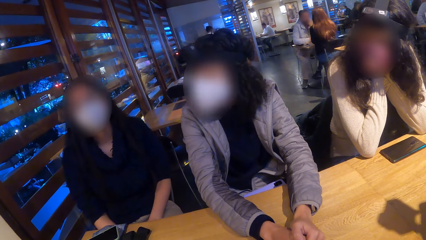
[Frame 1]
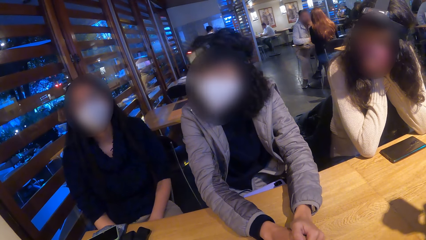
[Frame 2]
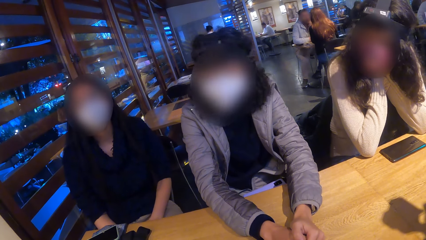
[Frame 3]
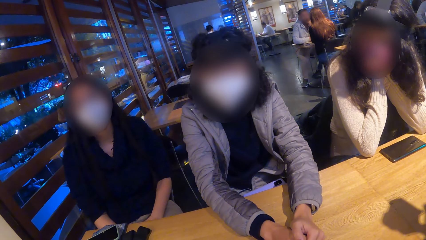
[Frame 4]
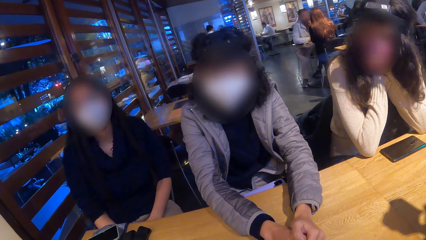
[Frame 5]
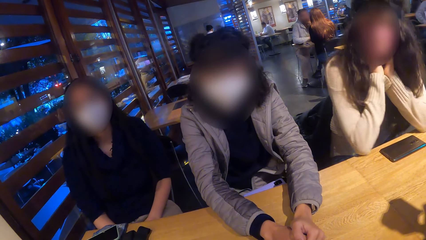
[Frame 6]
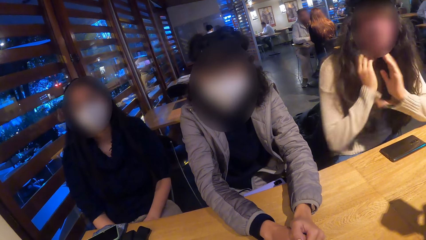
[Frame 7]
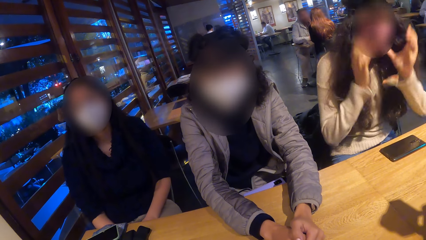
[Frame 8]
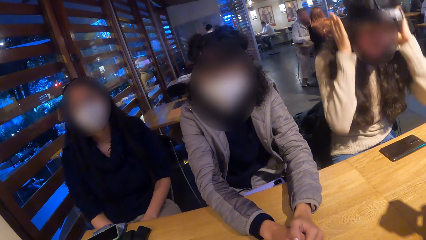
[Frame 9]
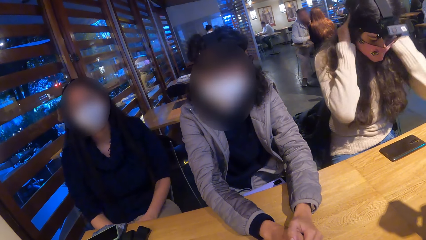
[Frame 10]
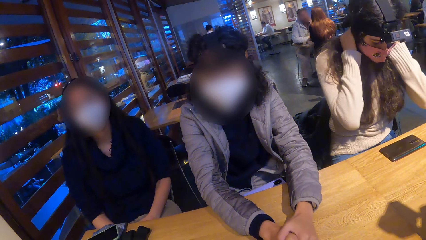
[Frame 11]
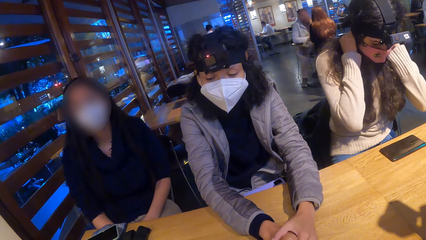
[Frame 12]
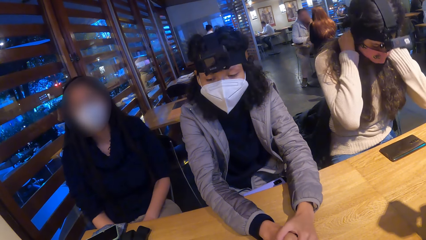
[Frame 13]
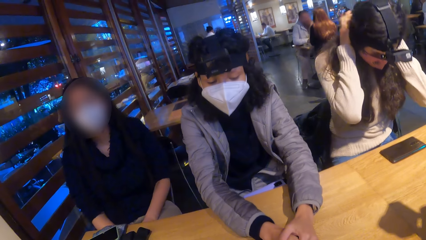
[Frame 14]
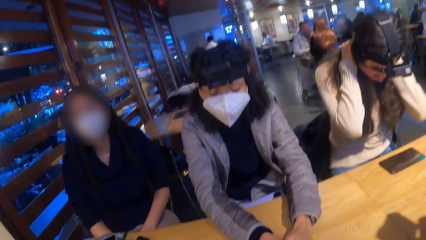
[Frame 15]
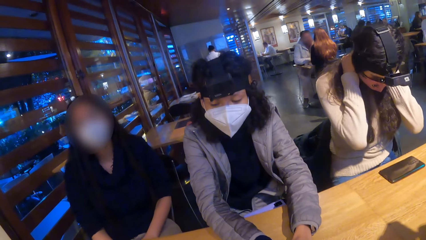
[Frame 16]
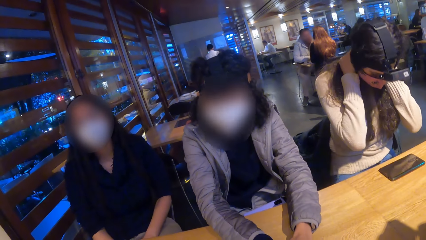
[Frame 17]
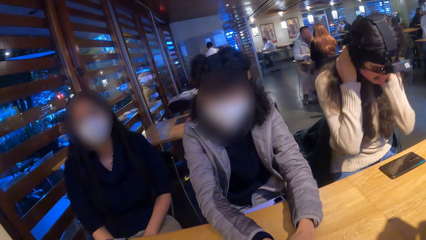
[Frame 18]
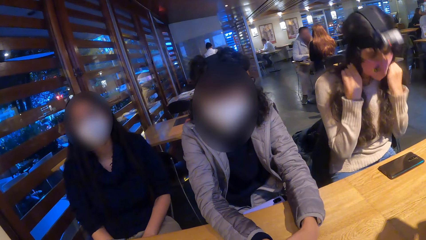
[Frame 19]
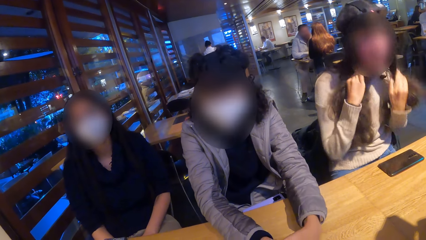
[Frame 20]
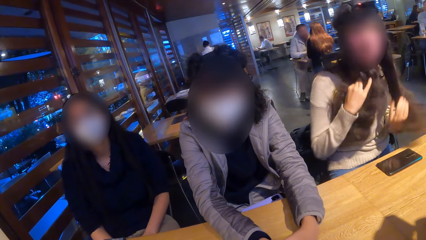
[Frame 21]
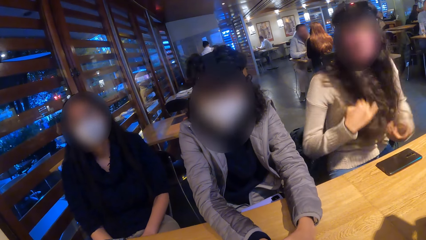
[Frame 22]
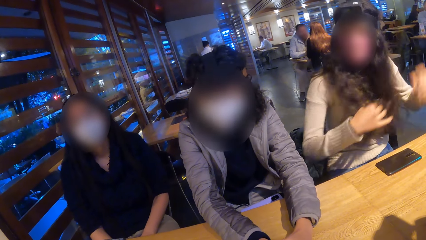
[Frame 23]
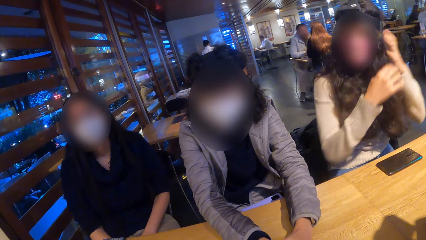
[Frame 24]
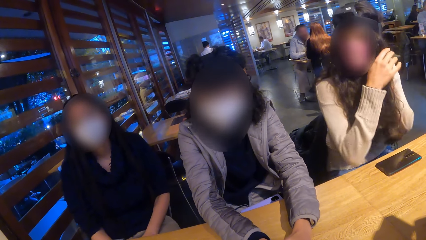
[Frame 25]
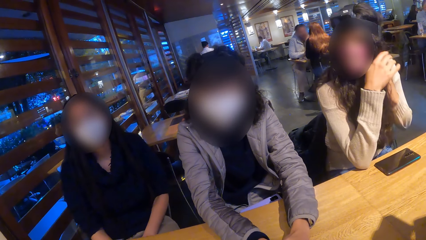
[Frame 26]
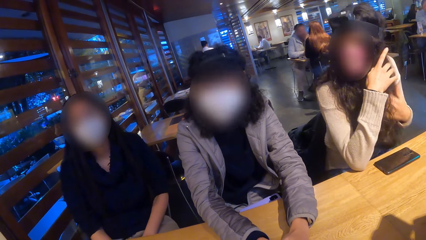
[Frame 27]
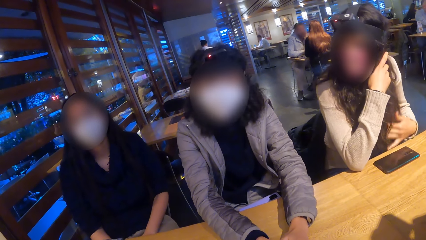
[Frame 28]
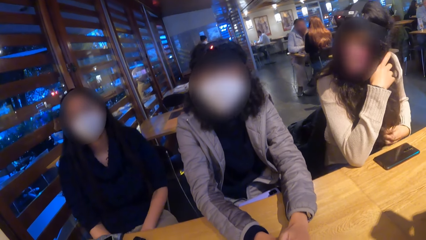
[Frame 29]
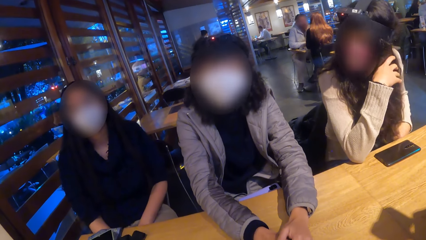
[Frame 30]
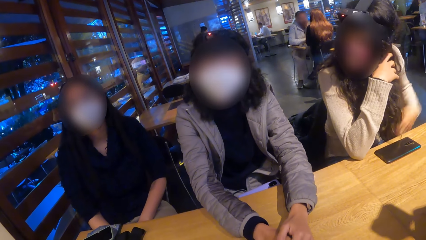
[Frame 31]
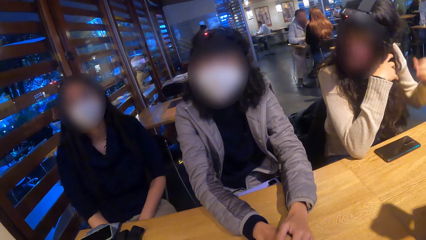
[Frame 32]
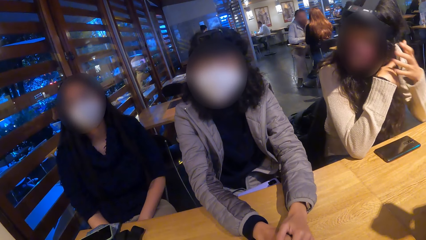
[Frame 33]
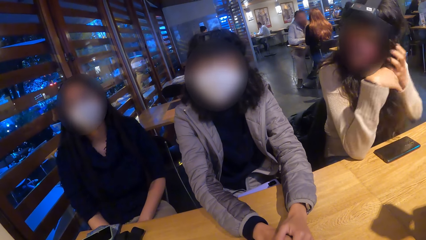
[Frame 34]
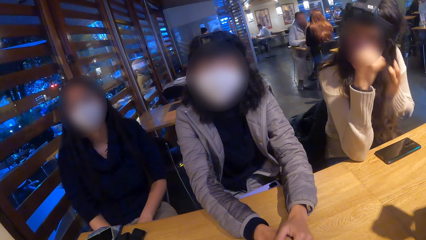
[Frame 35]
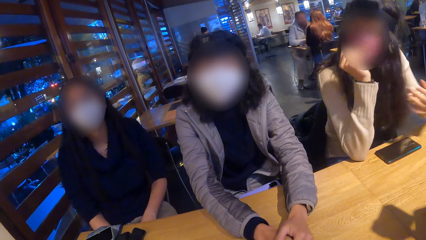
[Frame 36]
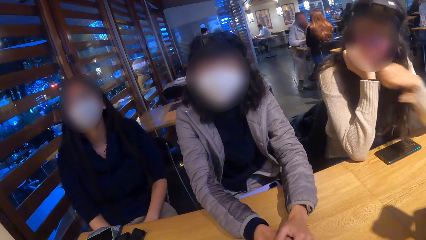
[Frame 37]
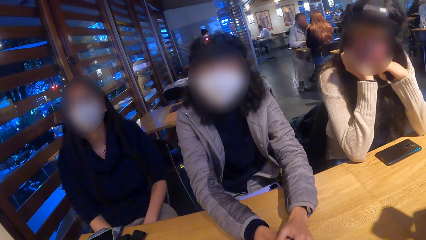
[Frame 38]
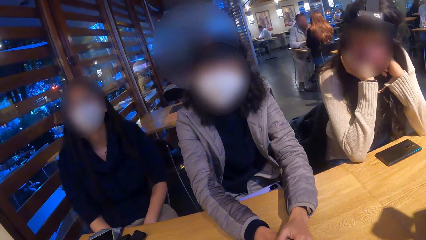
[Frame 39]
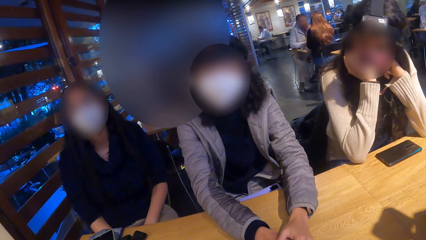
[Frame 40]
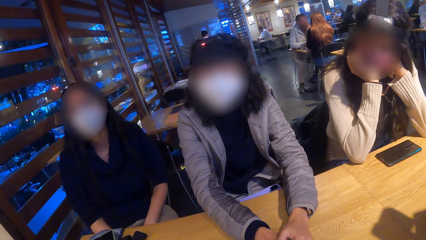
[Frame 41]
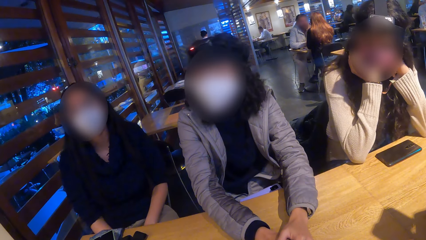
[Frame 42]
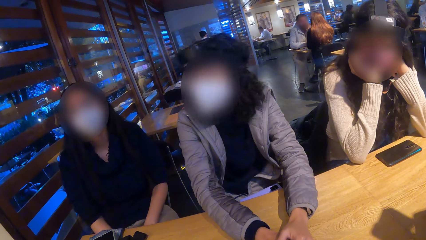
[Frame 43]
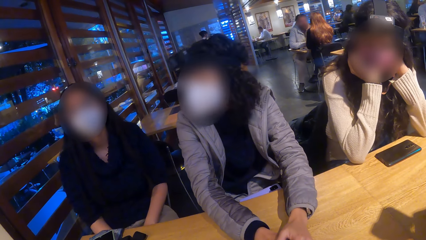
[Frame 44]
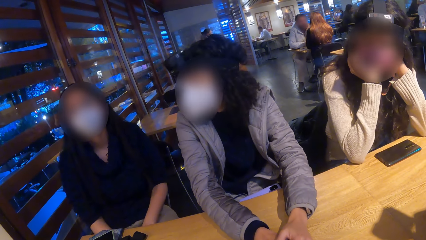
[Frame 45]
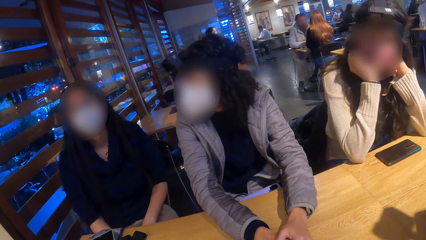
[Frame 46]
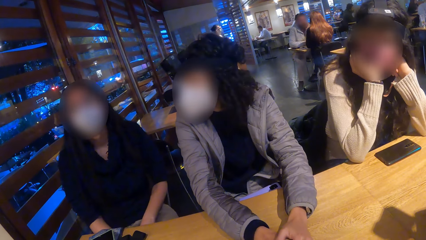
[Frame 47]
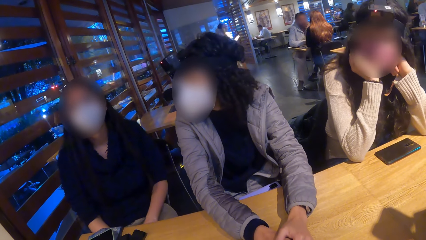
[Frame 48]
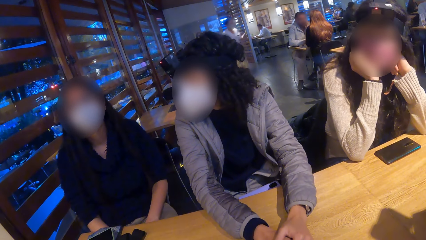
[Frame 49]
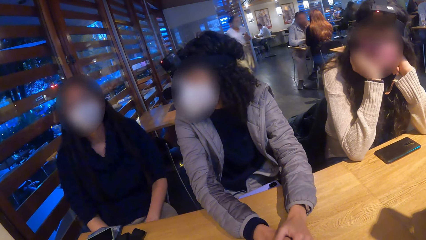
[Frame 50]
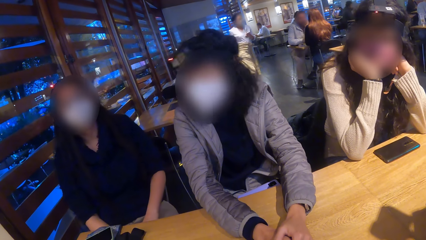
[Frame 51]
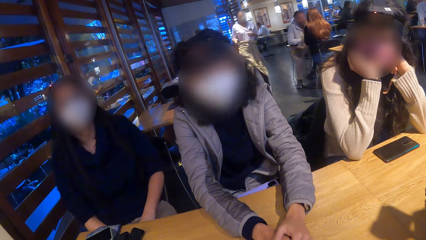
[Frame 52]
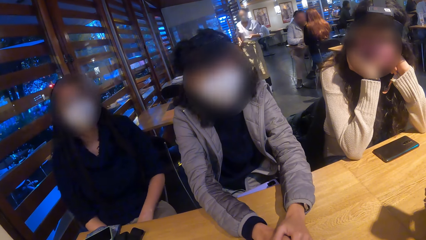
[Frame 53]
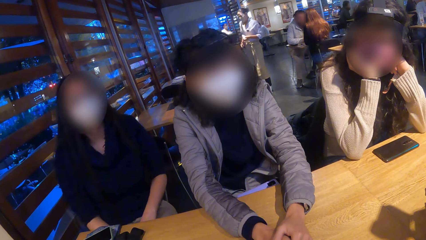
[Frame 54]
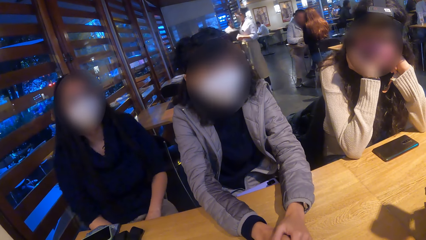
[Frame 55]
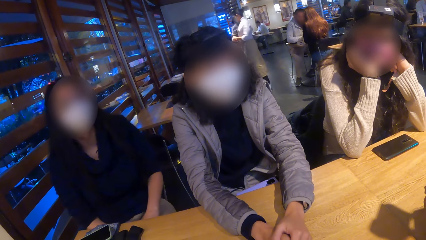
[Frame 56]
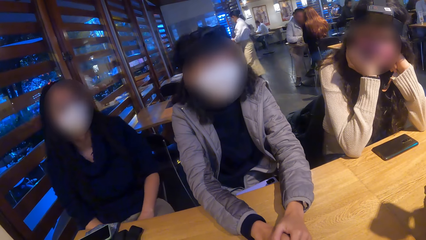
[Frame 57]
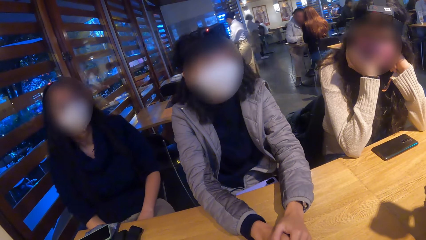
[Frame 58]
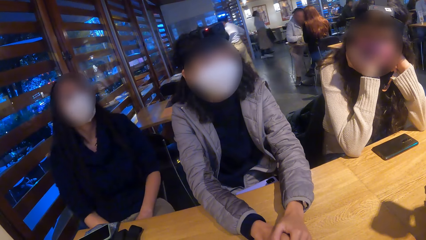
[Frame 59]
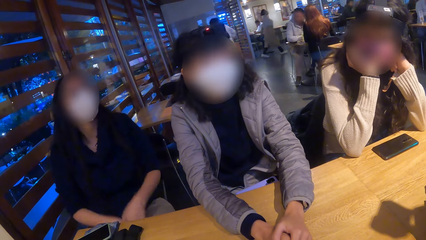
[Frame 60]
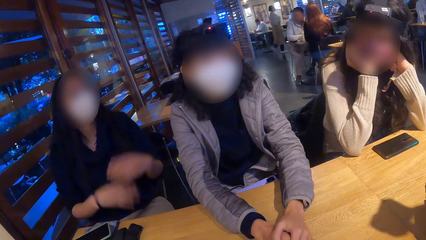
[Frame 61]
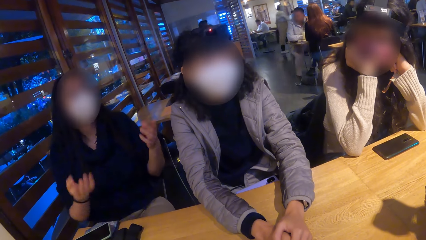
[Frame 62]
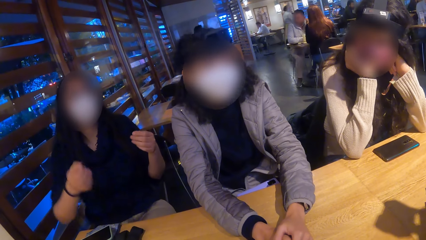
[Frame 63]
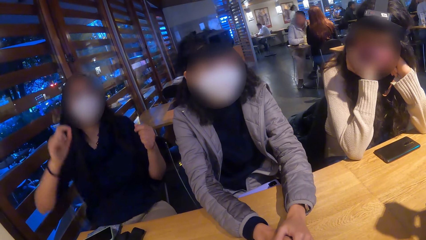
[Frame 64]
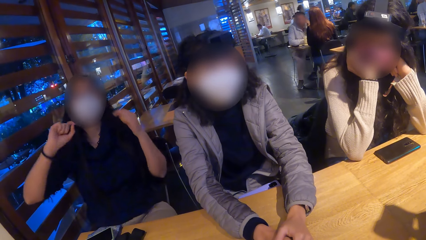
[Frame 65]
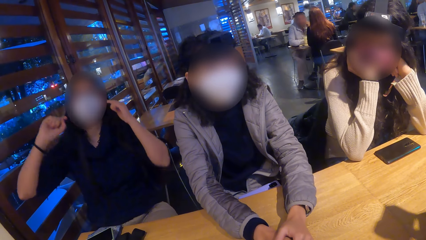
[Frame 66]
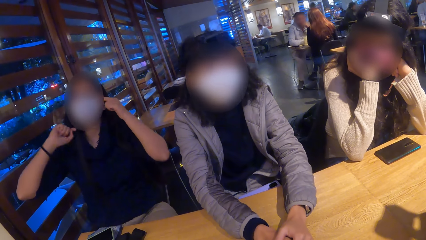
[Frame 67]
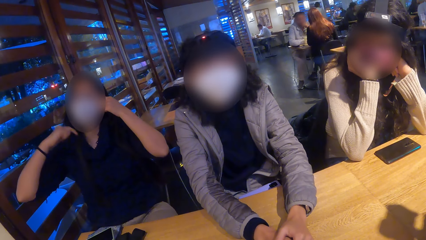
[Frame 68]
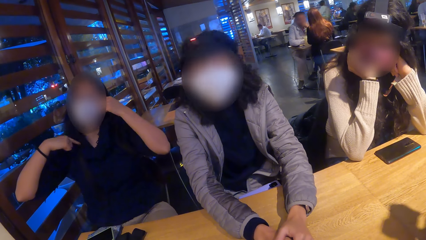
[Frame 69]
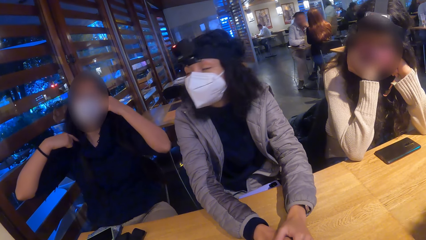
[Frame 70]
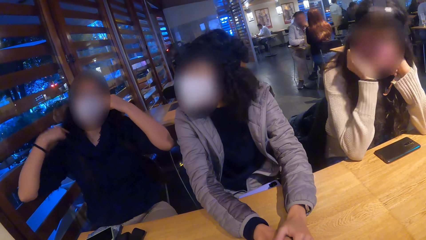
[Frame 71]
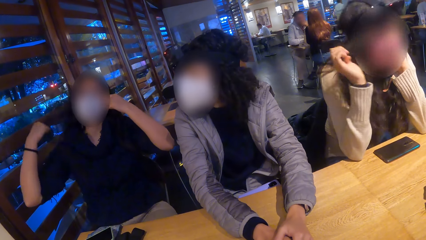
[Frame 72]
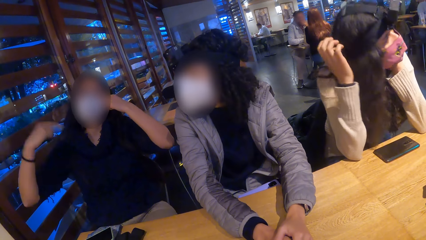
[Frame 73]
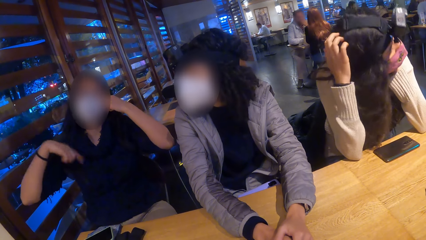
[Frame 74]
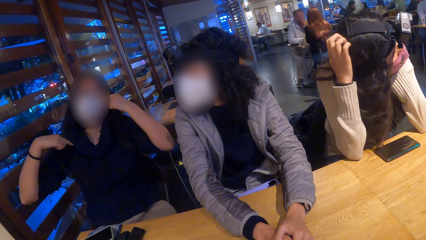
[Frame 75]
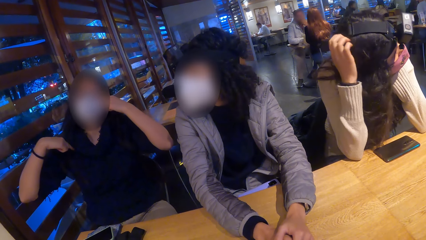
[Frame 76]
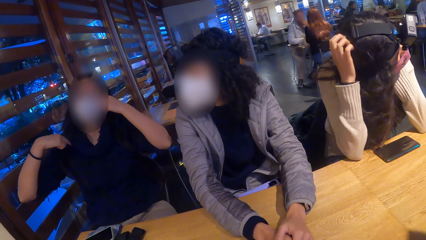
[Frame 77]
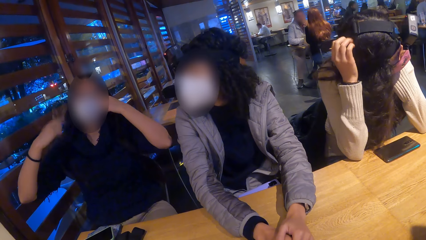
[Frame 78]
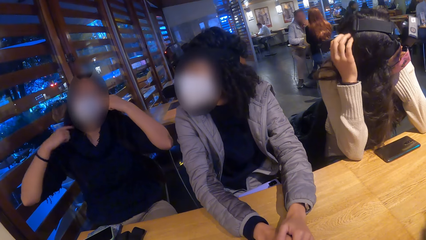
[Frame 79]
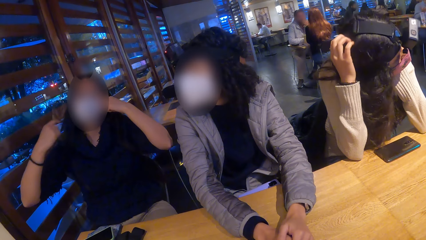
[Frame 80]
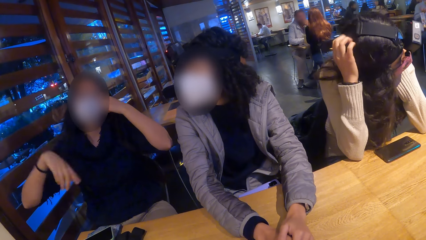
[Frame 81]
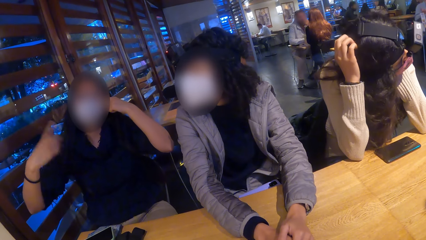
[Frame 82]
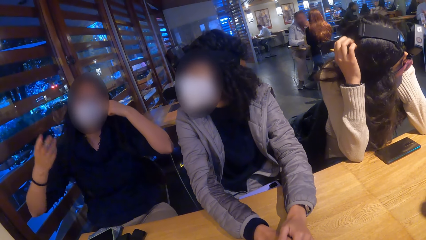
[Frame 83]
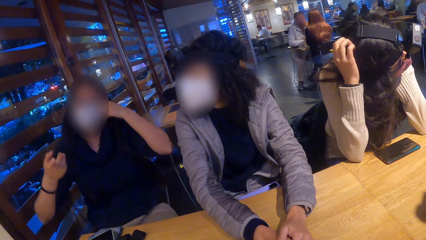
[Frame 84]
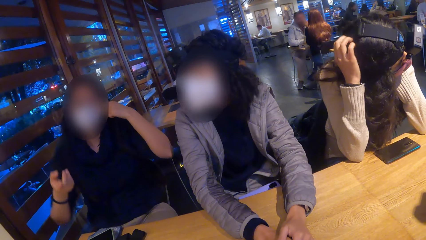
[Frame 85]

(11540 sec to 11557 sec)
A woman converses with the camera wearer. Another woman adjusts her hair with both hands and fixes the camera. The camera wearer looks around the restaurant. The first woman raises both hands. The first woman converses with the camera wearer. She flips her hair with her right hand and touches her face with her left hand. The other woman scratches her head with her right hand.
